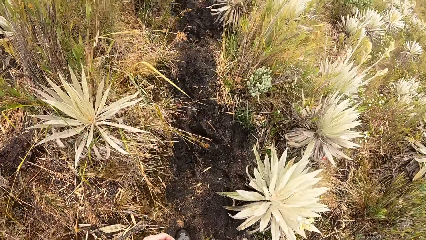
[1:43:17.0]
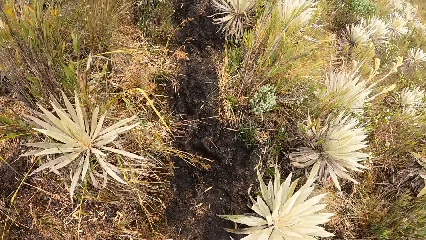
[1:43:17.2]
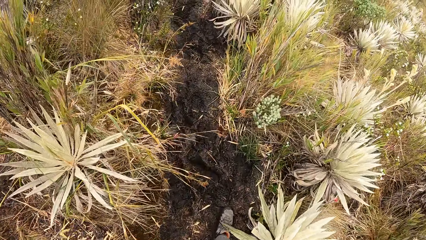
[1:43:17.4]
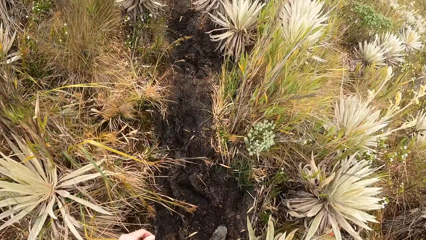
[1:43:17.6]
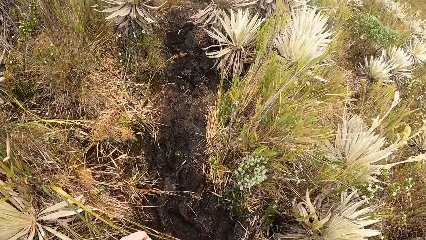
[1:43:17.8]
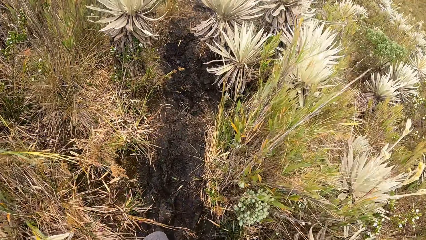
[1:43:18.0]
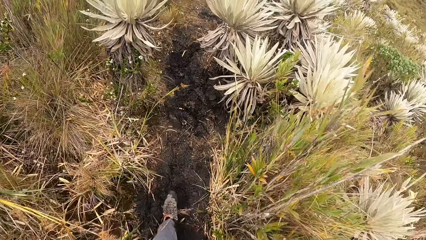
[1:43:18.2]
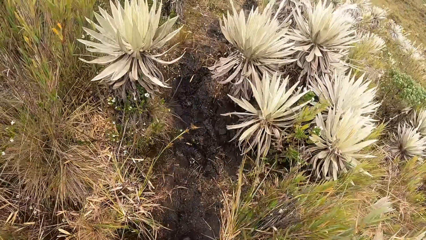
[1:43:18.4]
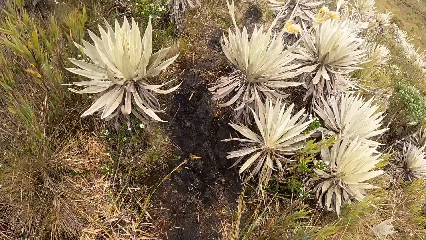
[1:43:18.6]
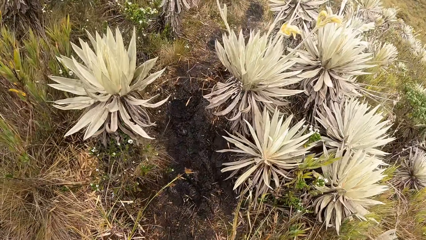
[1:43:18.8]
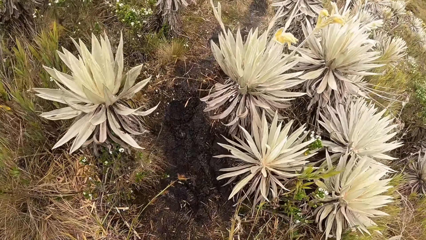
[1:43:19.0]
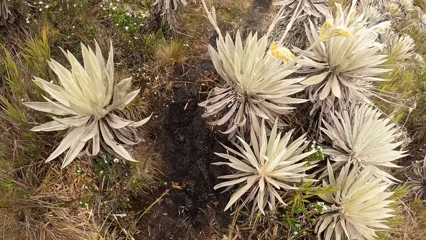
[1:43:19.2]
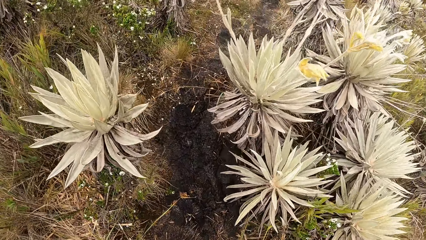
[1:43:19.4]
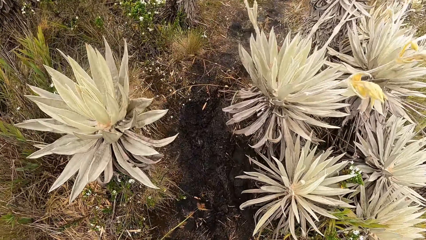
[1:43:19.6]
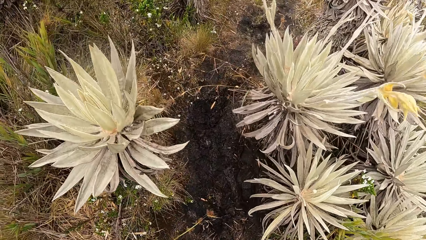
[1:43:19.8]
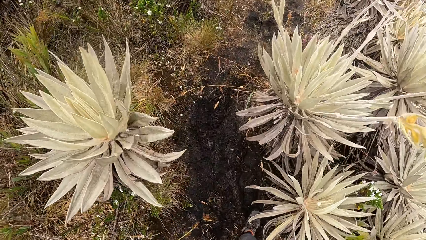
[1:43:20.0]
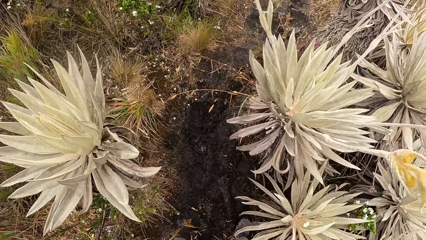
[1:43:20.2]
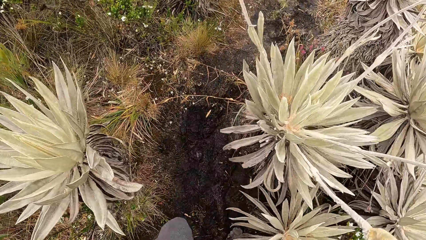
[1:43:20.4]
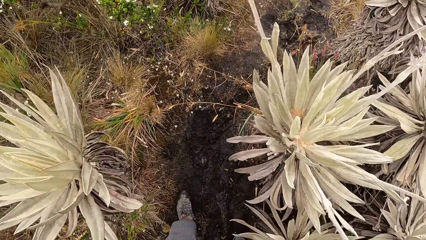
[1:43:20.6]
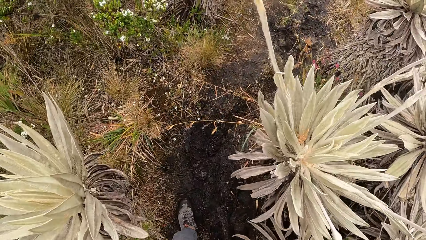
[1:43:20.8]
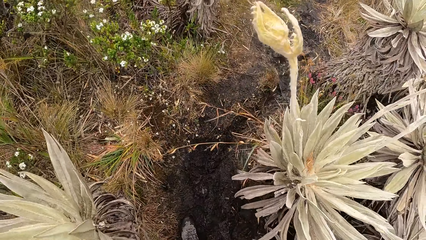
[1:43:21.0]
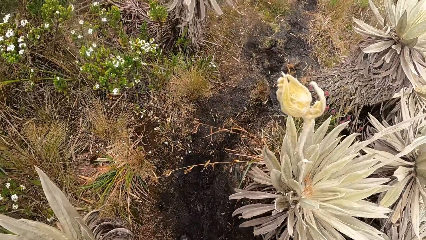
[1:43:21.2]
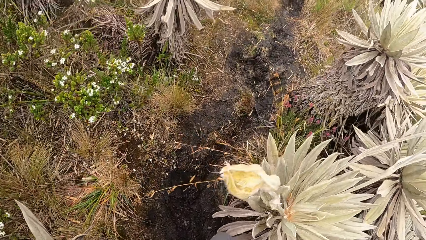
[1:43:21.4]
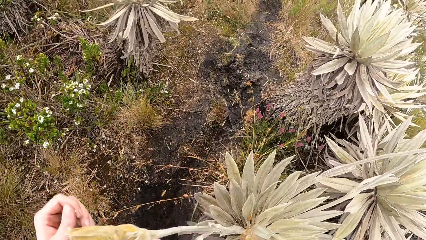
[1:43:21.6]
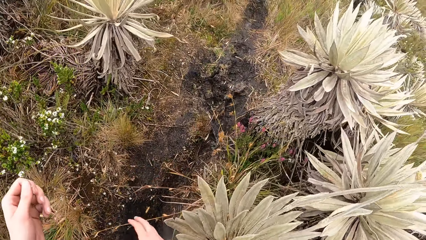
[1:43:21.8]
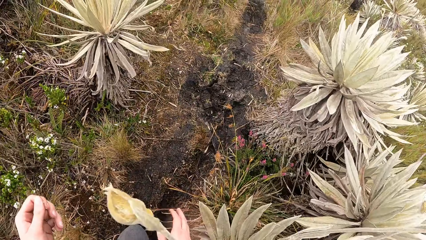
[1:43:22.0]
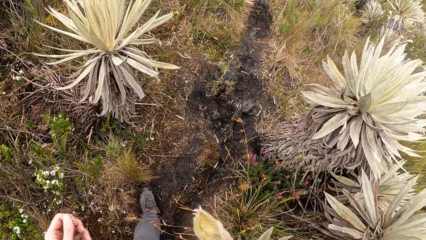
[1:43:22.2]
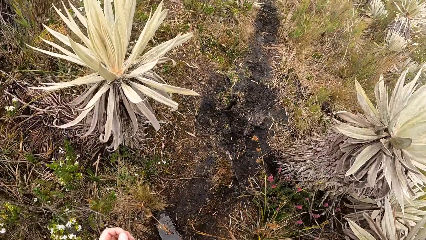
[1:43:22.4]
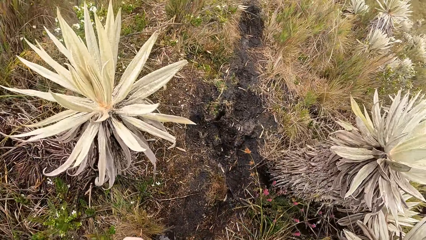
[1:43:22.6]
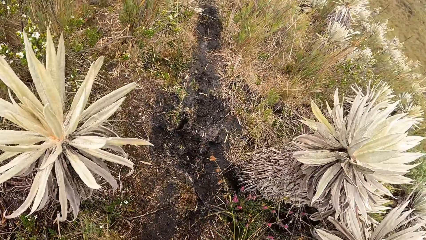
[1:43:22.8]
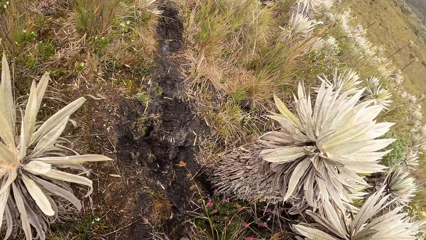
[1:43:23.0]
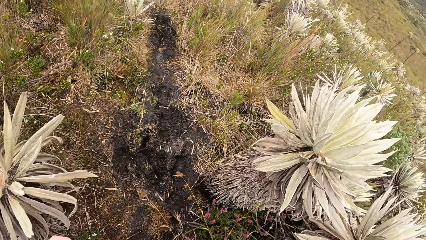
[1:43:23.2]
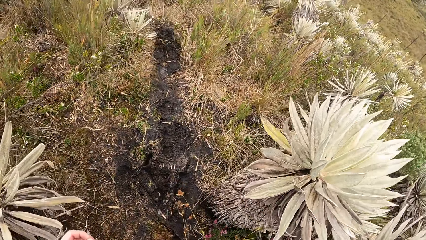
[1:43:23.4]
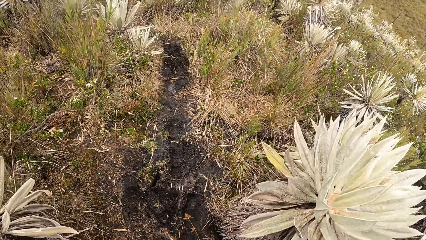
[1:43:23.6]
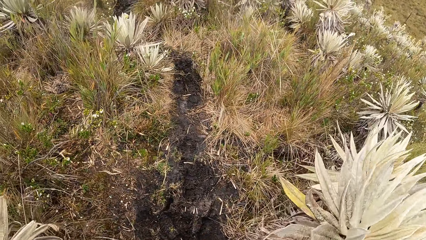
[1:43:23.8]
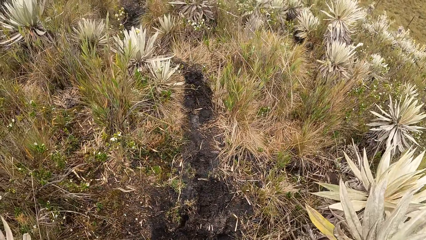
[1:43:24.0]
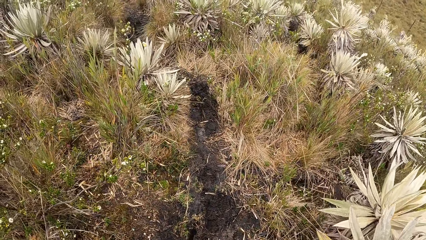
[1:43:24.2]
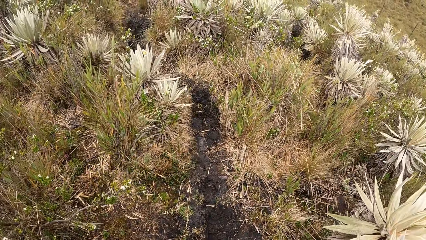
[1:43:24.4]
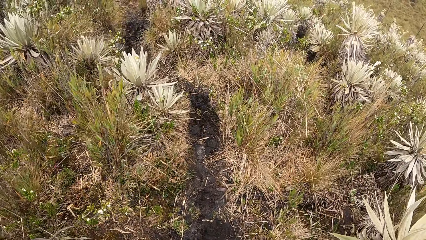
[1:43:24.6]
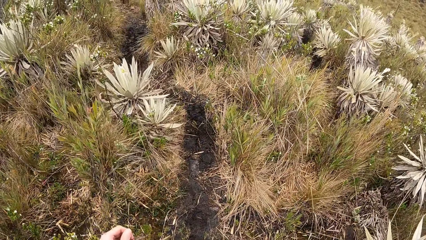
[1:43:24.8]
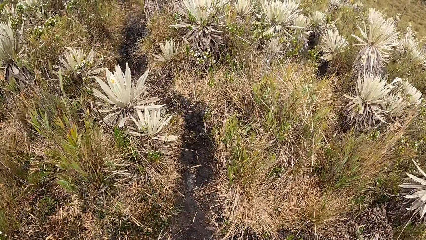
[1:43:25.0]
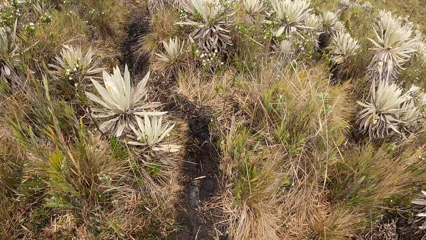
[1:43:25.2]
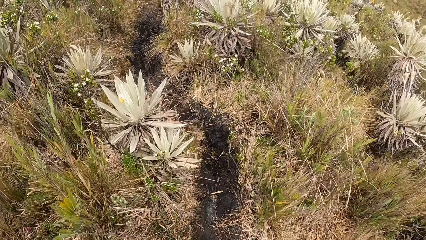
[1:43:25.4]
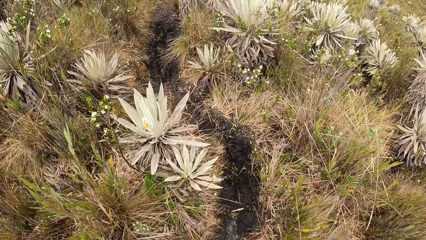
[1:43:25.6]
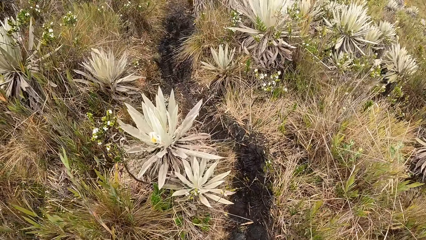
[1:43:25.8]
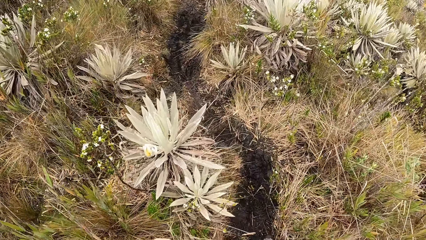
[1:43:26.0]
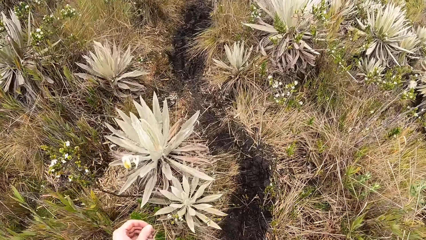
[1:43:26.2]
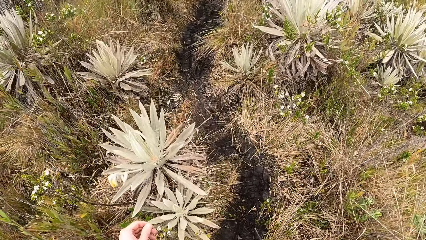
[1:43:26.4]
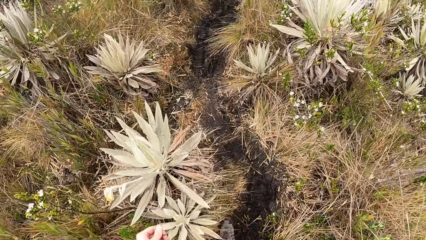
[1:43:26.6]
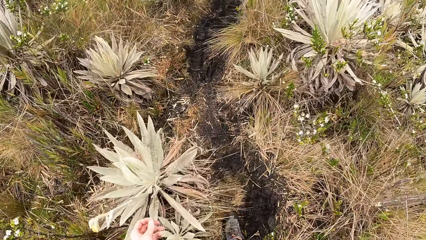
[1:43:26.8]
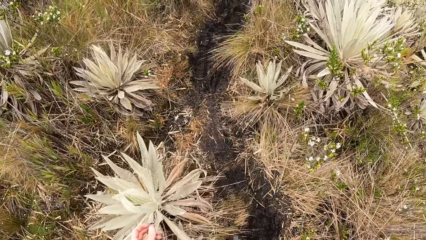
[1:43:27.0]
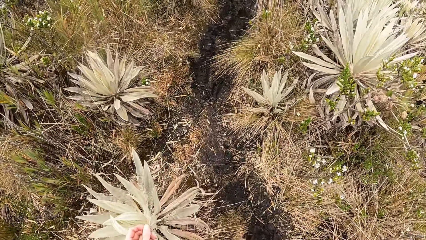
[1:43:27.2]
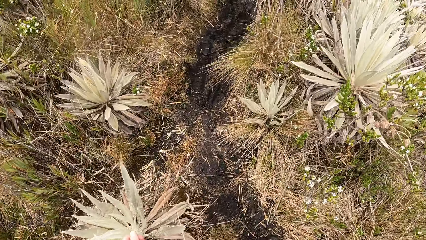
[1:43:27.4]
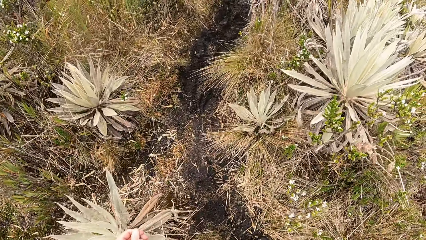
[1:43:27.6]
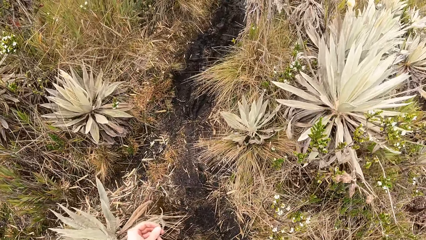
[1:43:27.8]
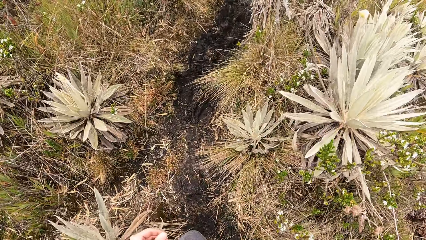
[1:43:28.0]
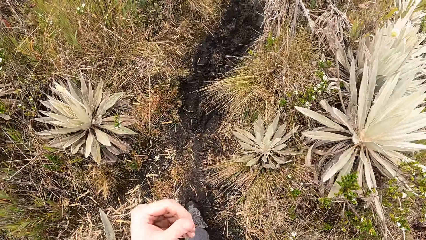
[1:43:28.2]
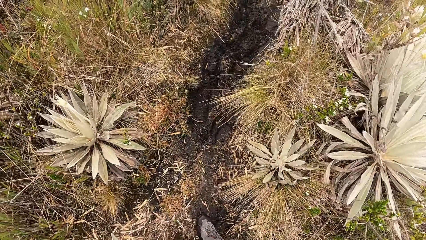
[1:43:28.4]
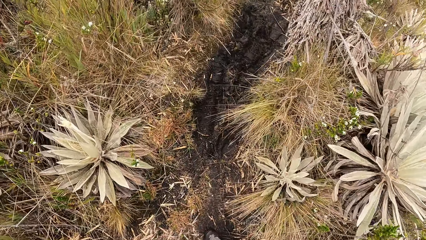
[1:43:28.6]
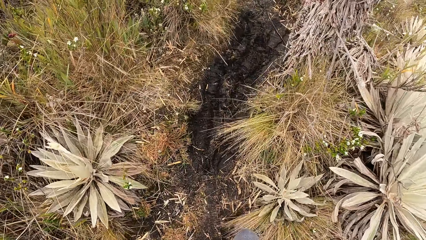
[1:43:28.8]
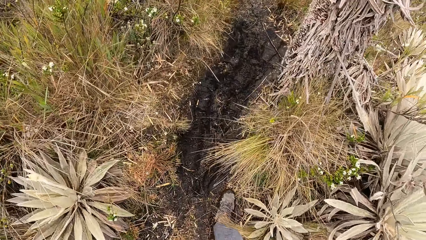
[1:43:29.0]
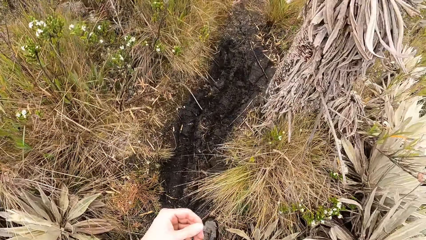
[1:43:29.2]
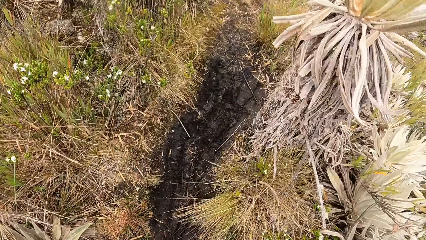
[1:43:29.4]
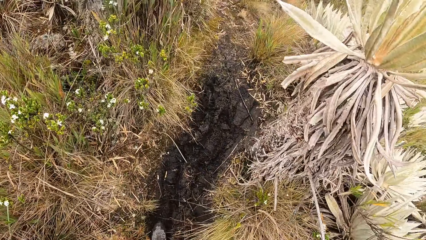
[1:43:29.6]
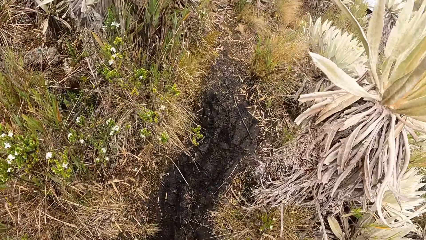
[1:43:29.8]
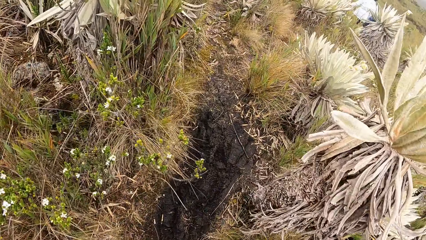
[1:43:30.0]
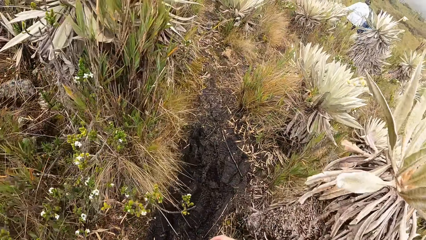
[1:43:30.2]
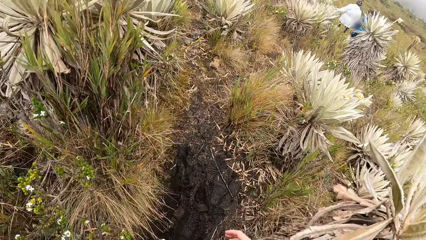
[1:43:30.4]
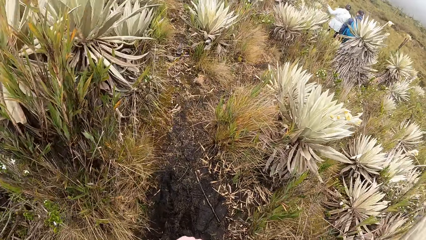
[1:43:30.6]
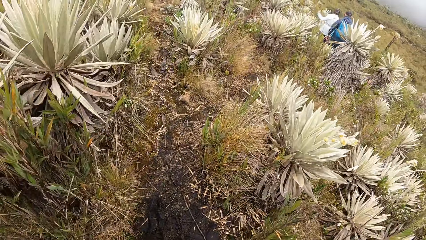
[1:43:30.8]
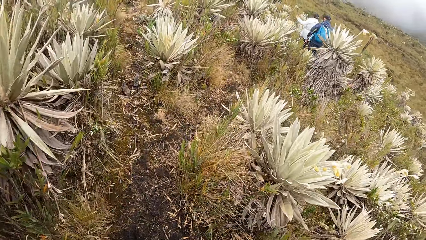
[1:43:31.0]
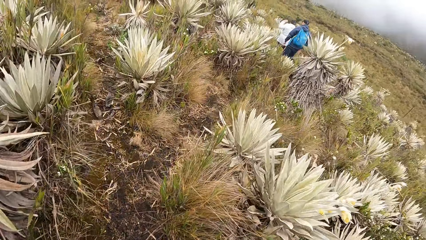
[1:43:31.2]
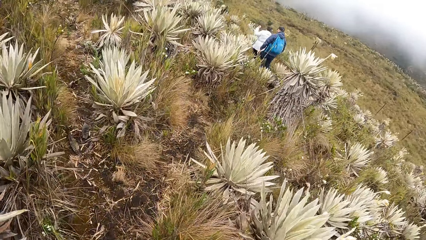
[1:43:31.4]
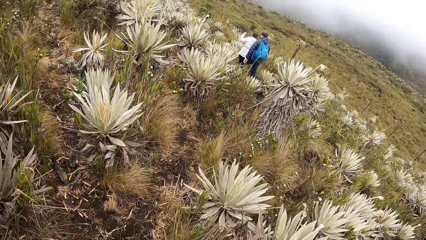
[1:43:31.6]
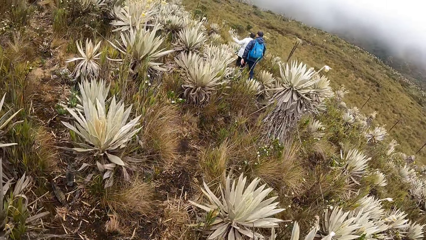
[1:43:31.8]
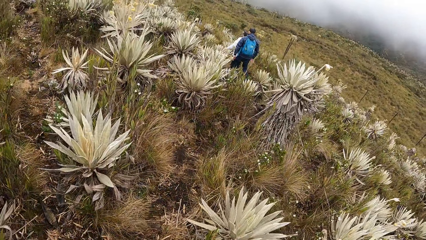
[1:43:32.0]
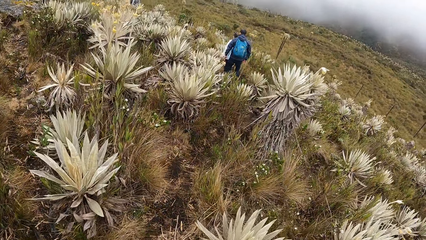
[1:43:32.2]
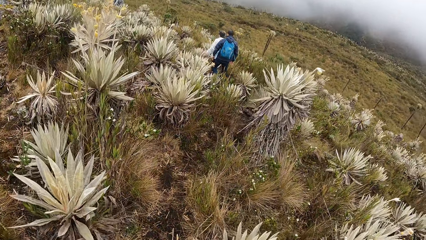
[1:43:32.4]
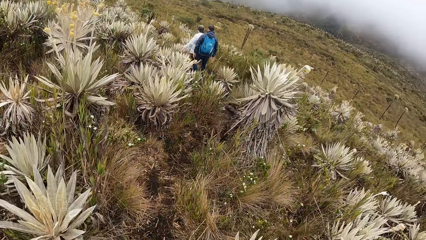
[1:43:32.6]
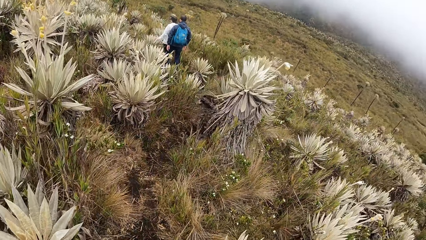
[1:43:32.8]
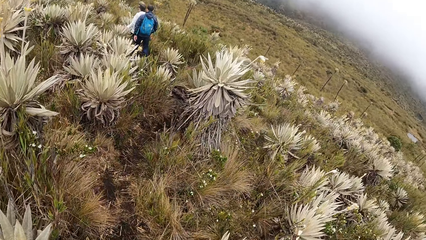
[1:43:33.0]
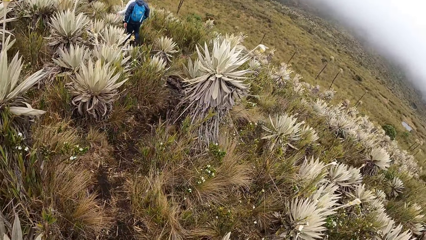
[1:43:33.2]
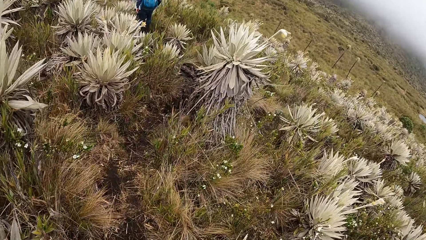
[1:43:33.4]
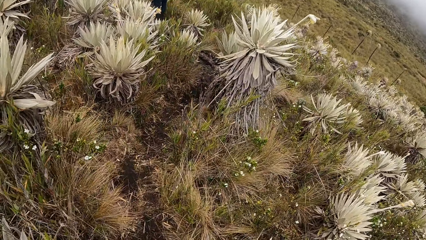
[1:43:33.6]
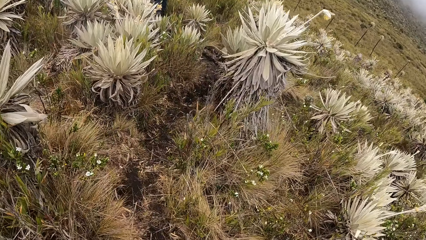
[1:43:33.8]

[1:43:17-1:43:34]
The camera wearer feels the grain in his left hand.
